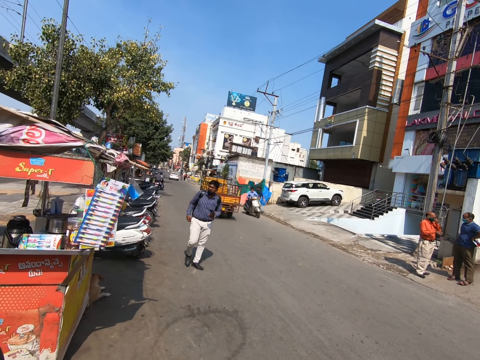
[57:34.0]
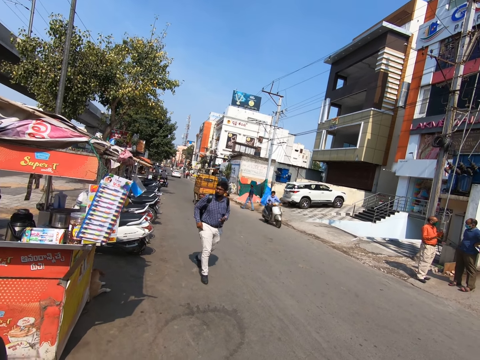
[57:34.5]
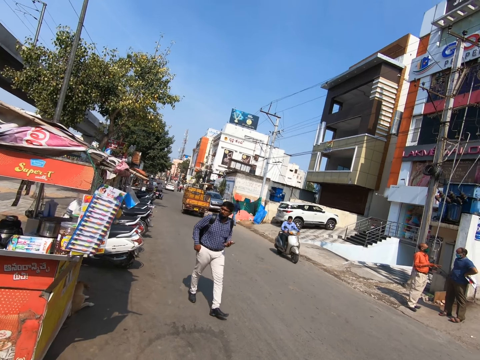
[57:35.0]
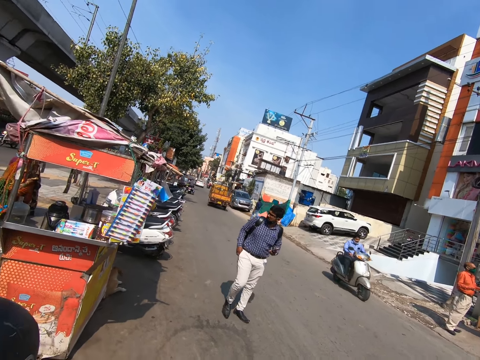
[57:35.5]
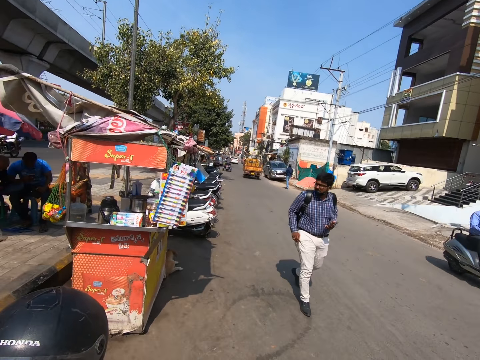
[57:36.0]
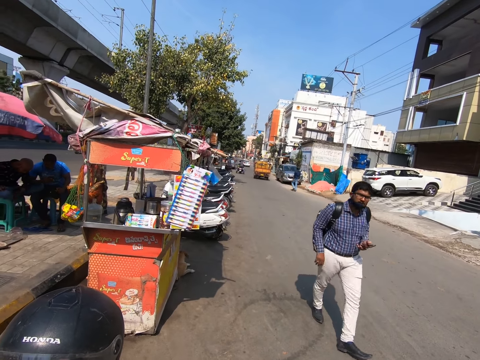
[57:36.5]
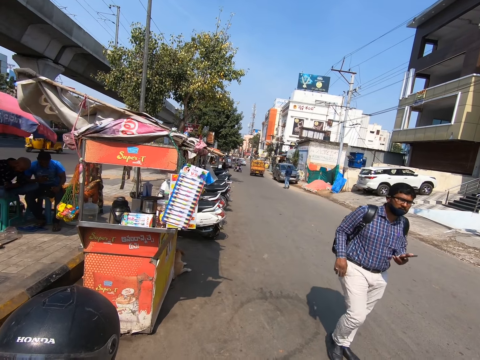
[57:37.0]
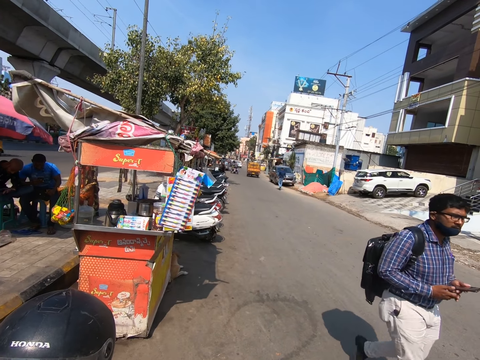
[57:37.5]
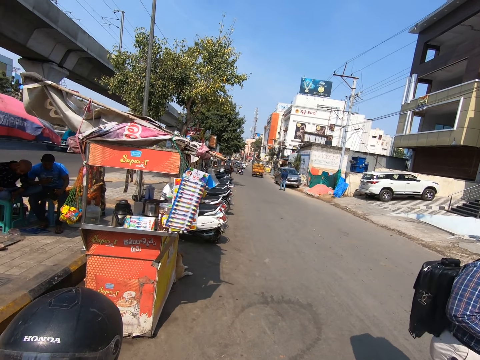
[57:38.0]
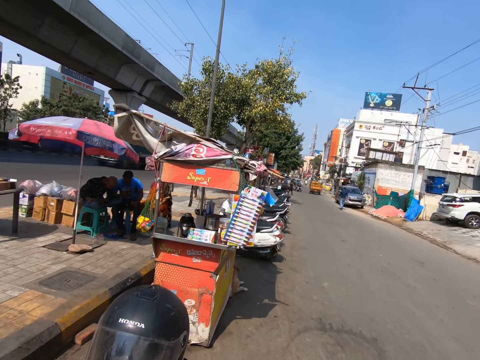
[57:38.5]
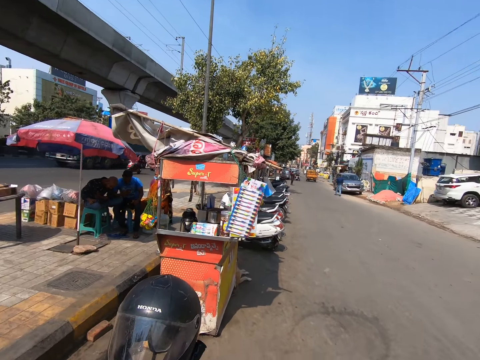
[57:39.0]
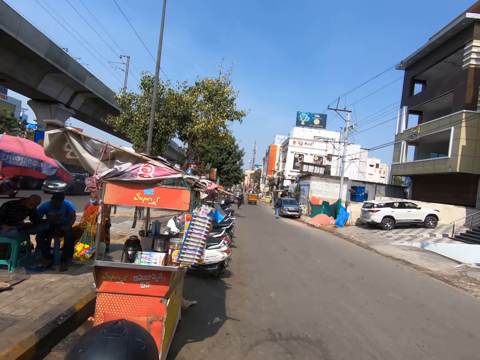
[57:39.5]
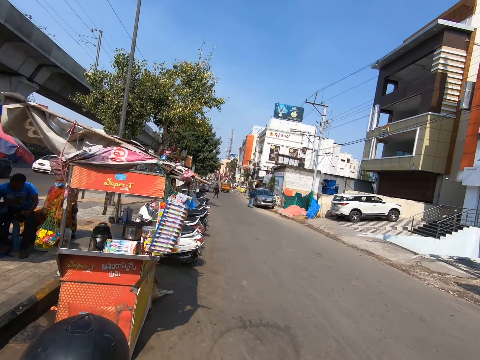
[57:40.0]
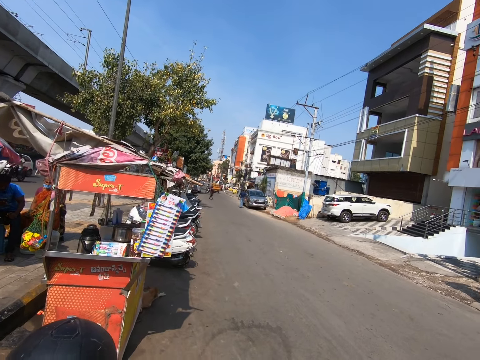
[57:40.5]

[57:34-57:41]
A man walks past the camera wearer.
